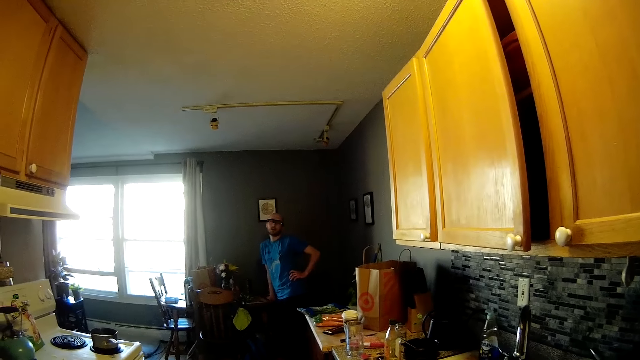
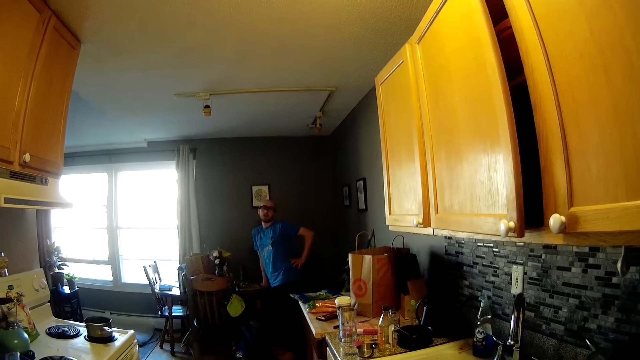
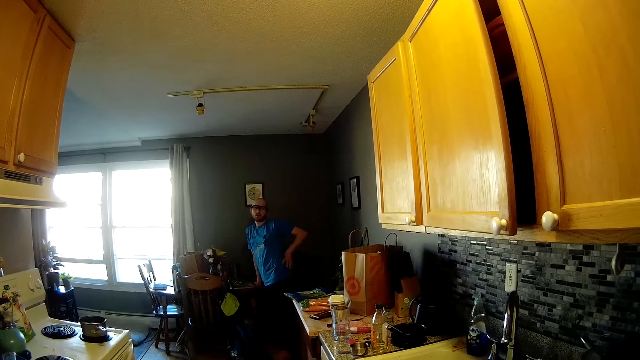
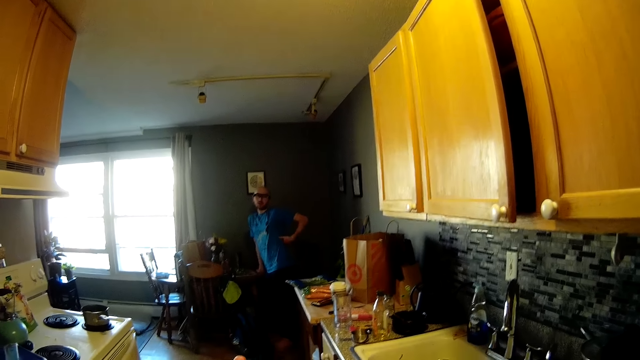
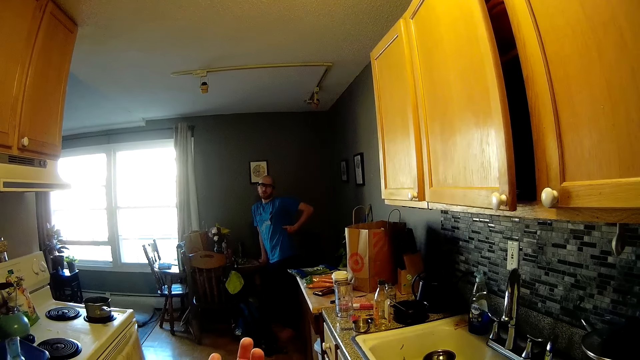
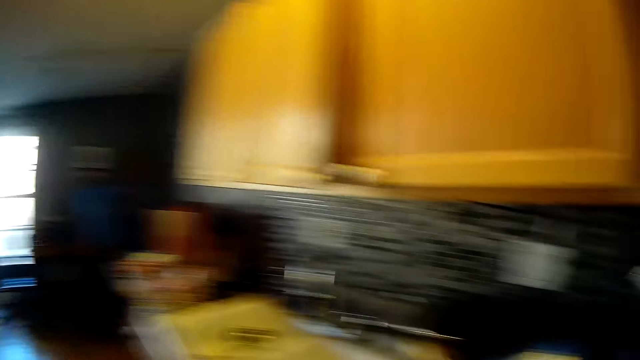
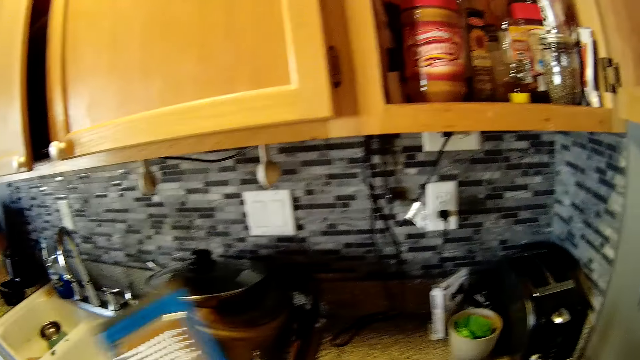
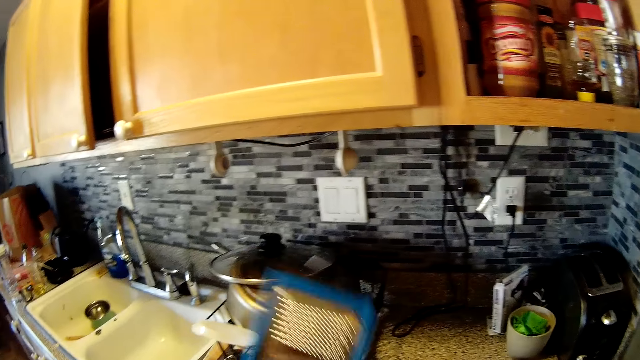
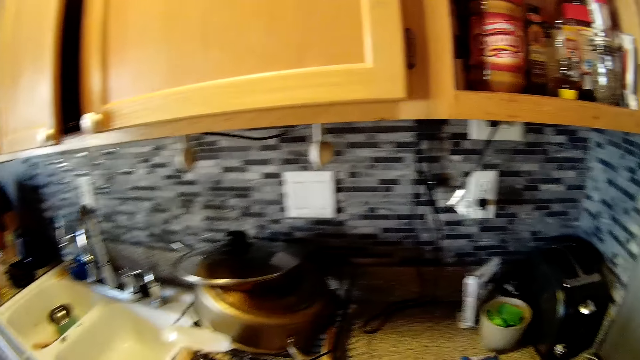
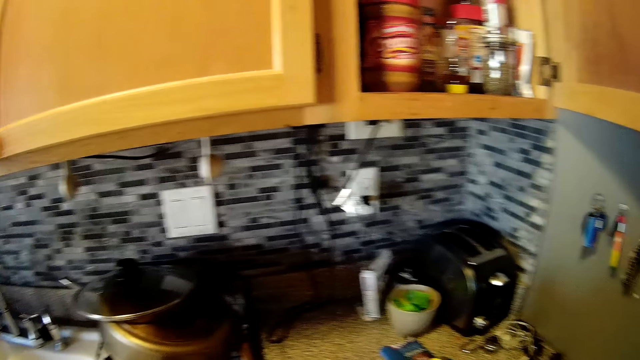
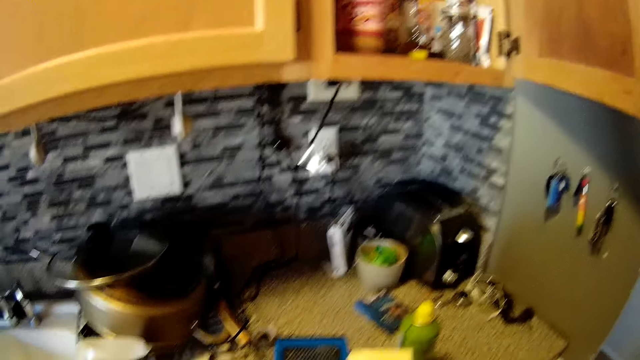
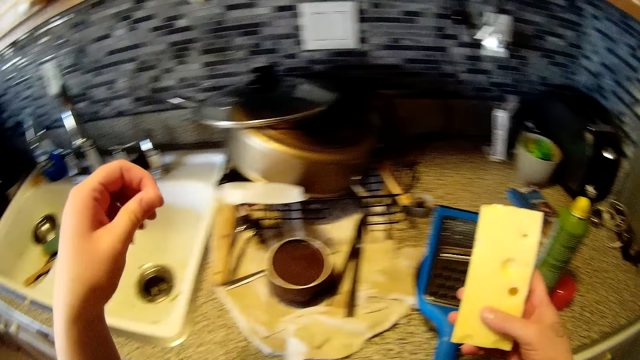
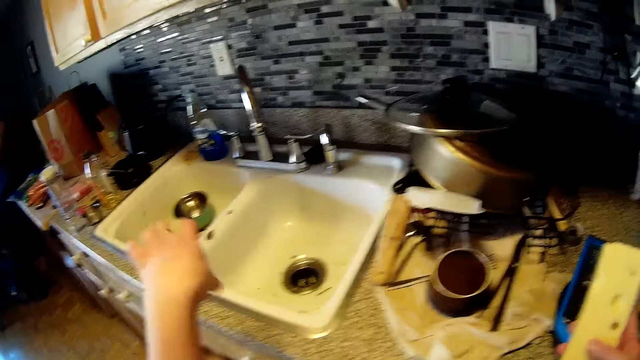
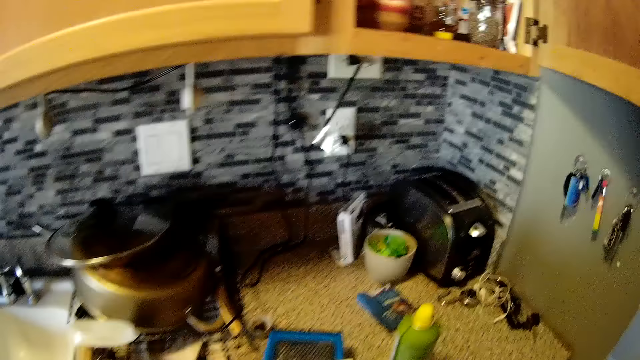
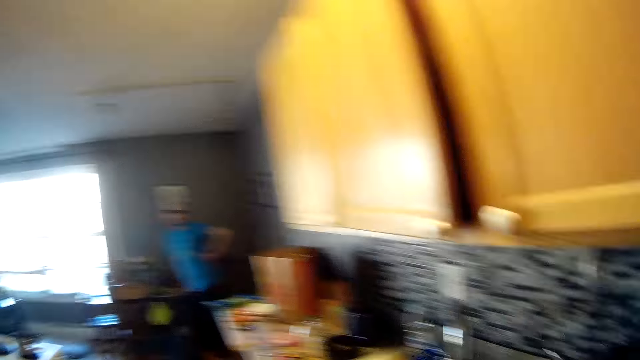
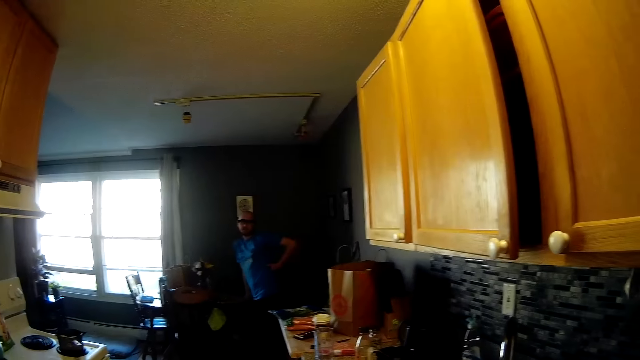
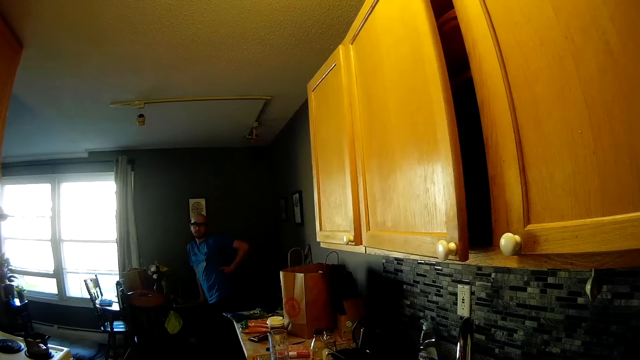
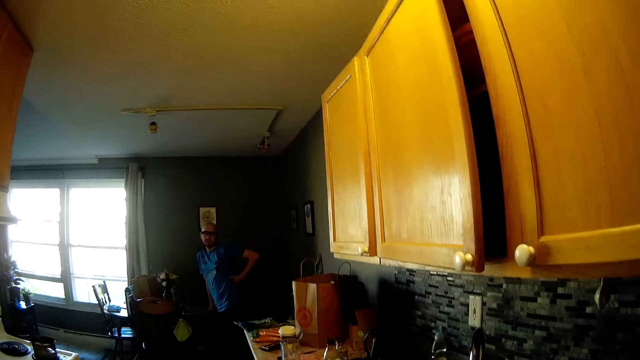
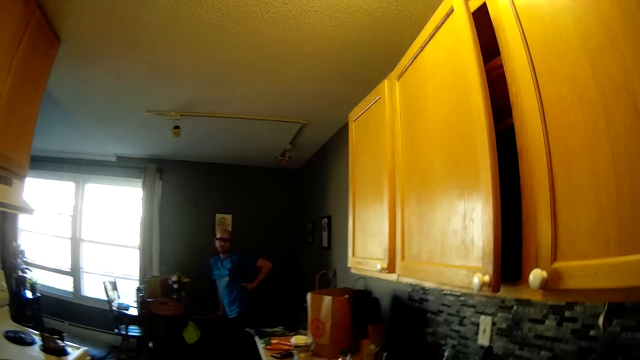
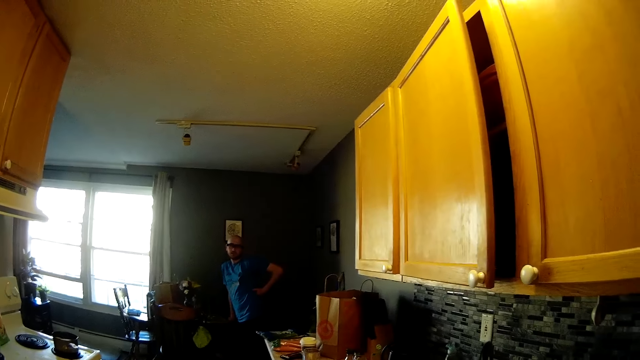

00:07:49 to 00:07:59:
The camera wearer looks around the kitchen. She drops the blue grater in her right hand on the counter top. She holds a cheese in her right hand. She throws dirt to the sink.

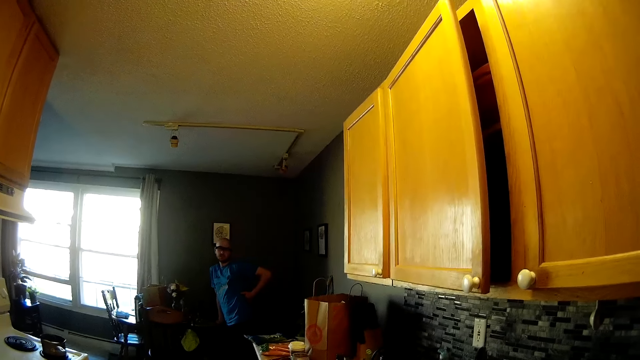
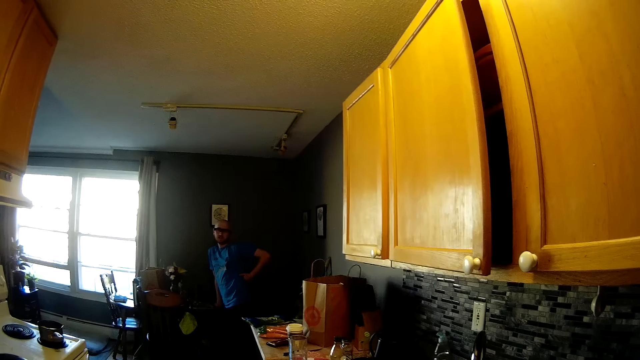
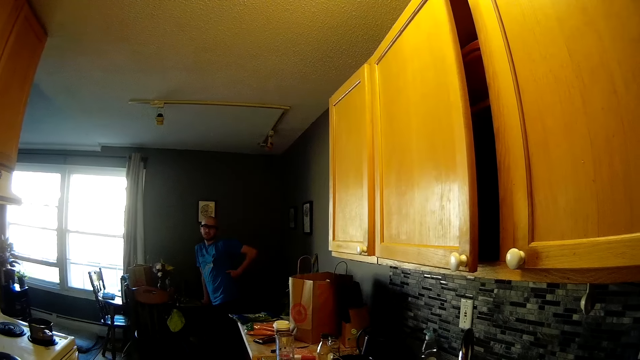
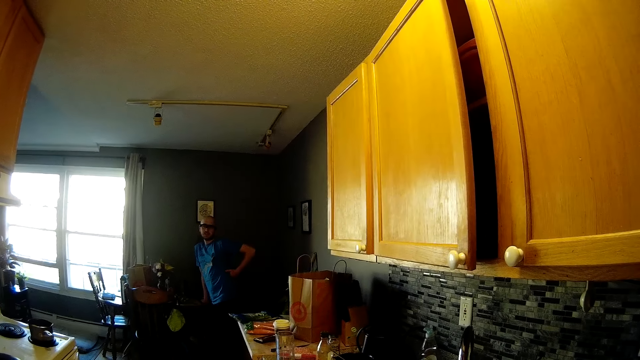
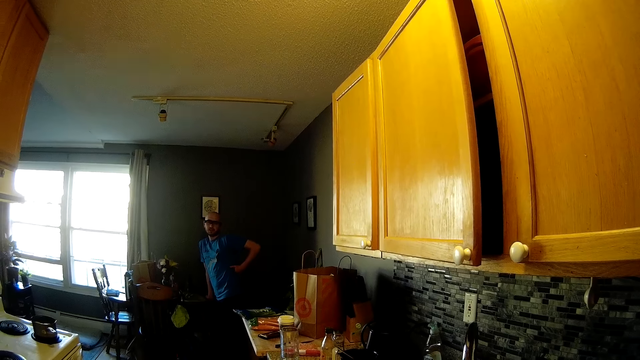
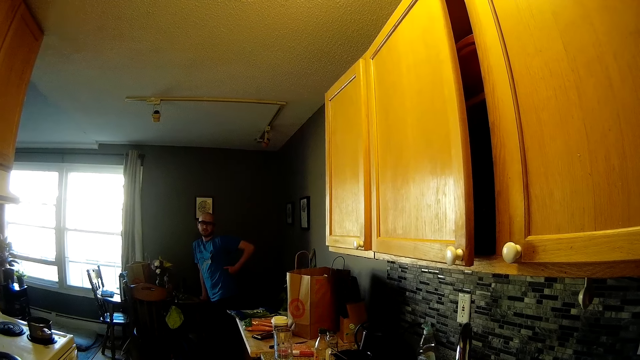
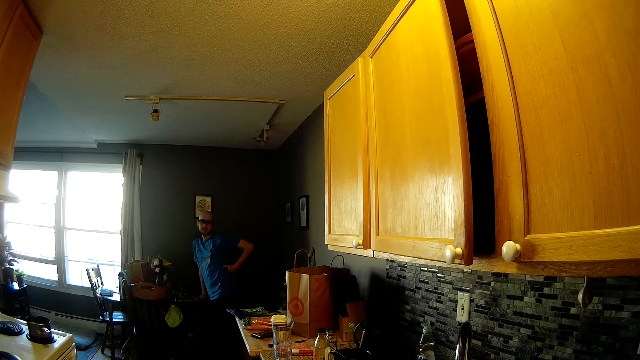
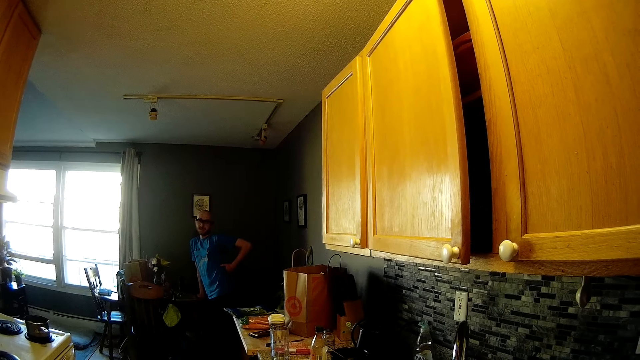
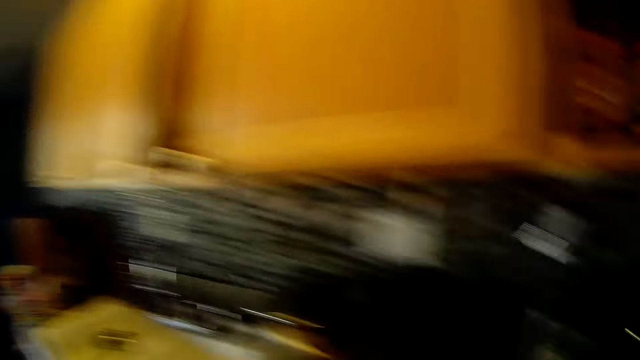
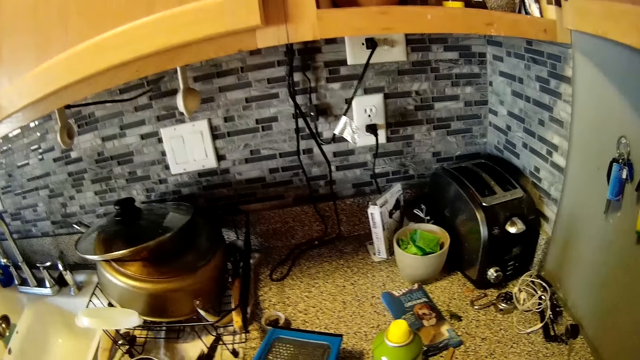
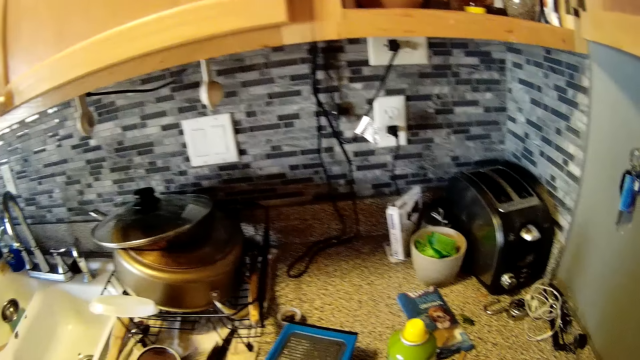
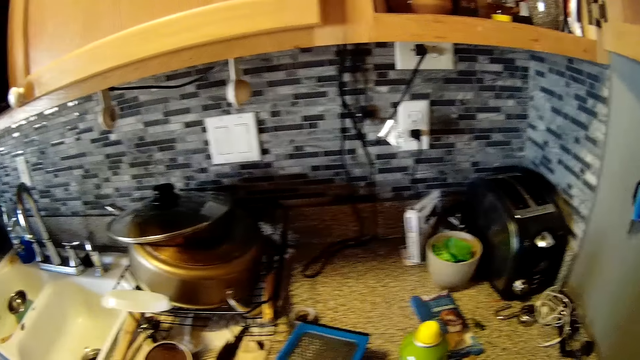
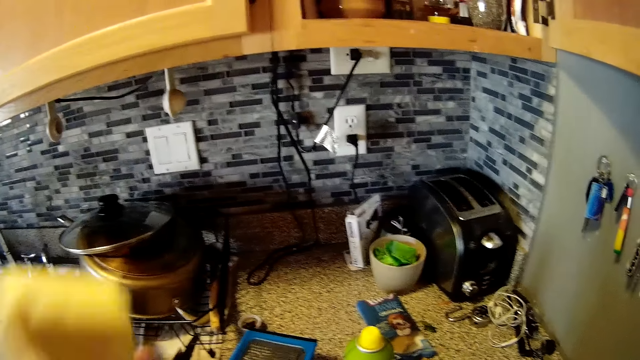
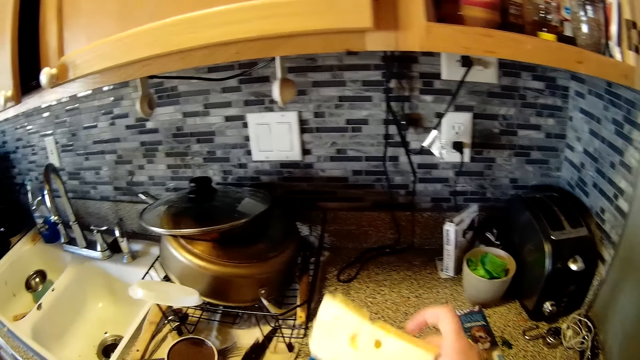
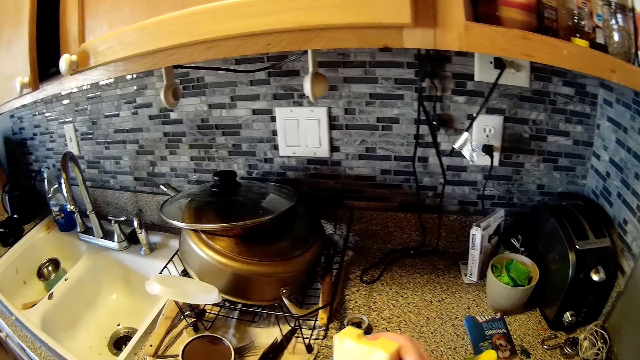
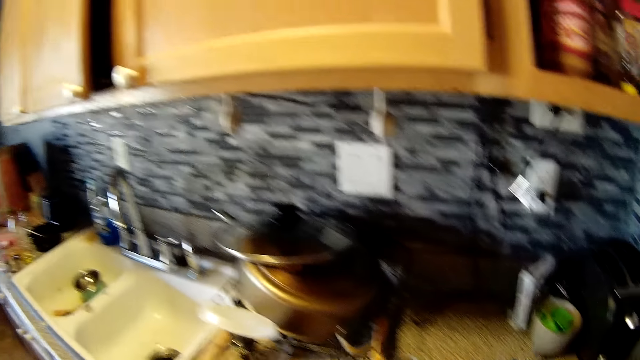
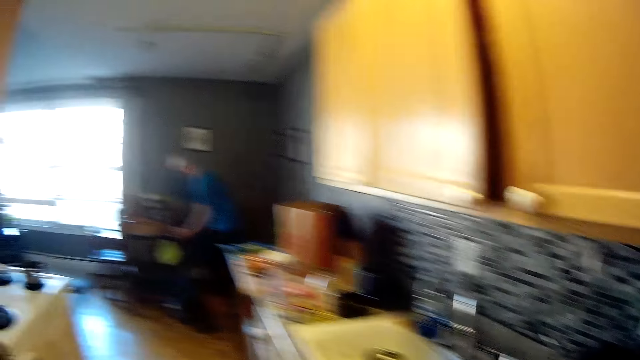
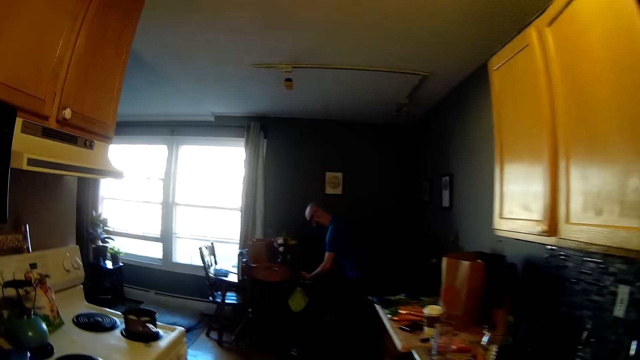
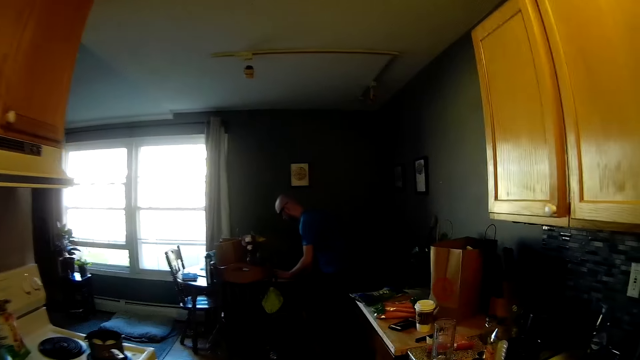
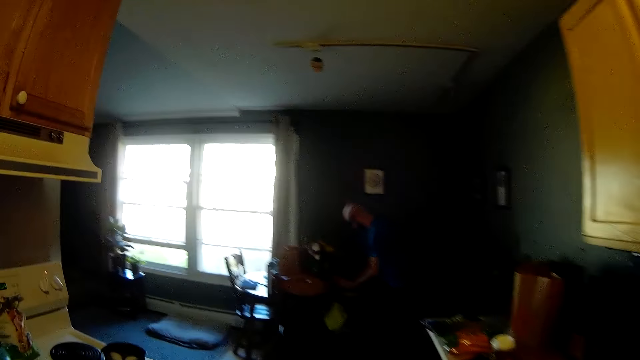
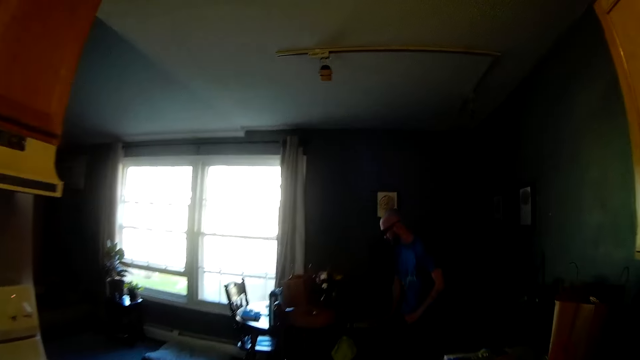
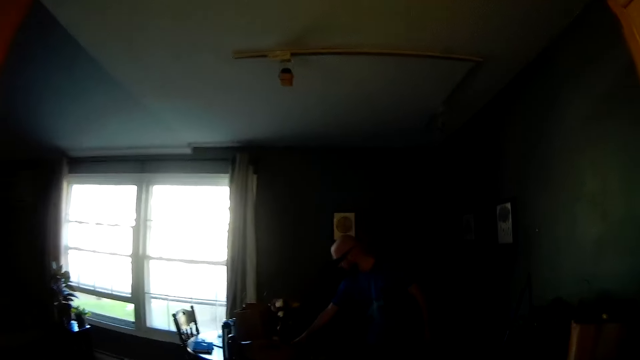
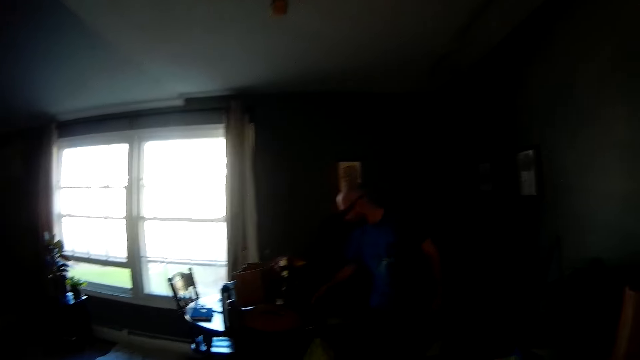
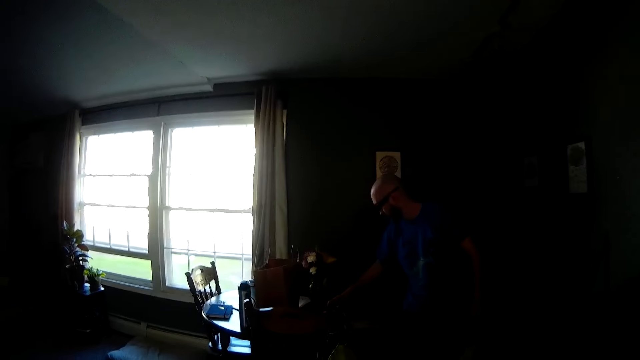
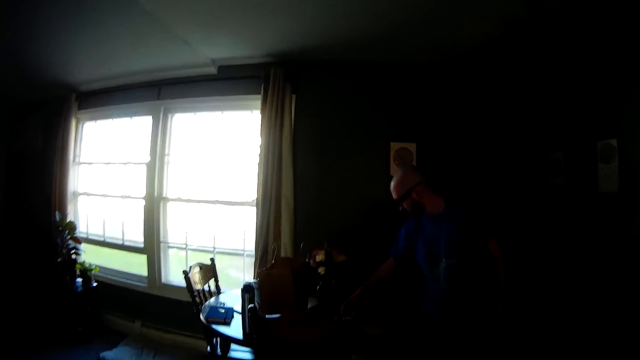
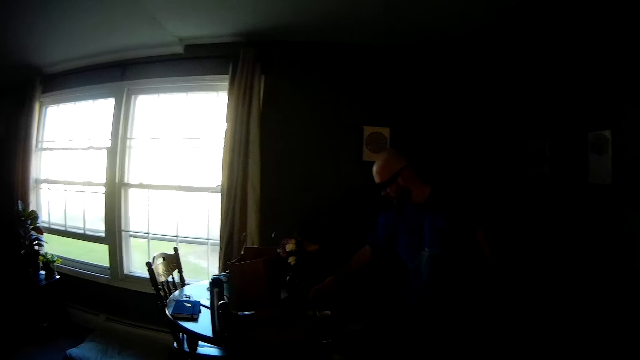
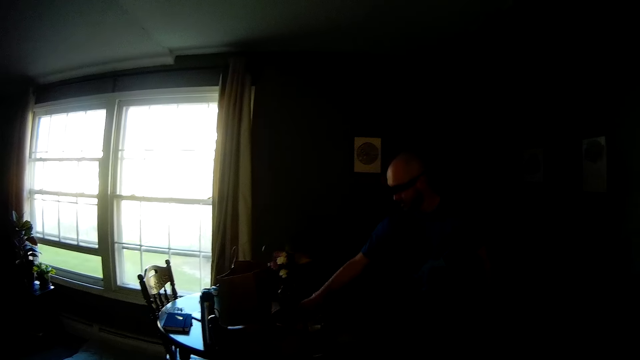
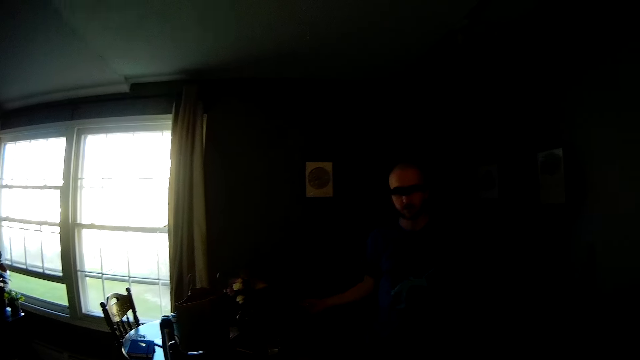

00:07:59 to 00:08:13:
The camera wearer converses with a man. She interacts with the man. She looks around the kitchen. She places the cheese in her right hand on a tray on the counter top. She walks towards the man.
